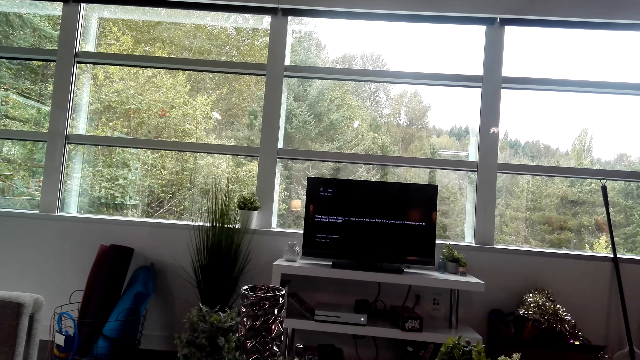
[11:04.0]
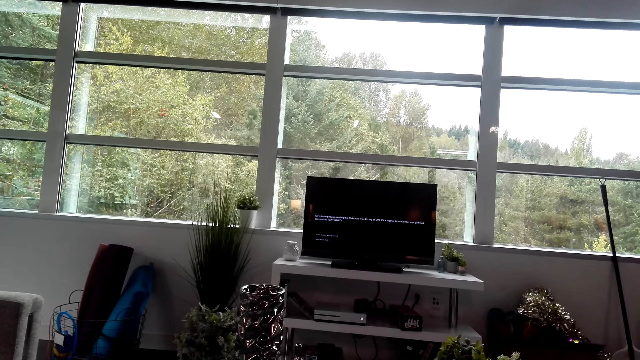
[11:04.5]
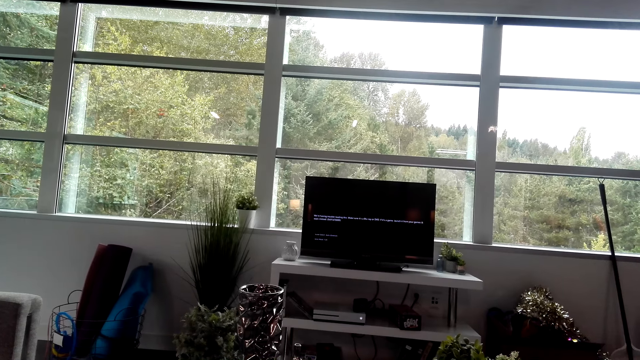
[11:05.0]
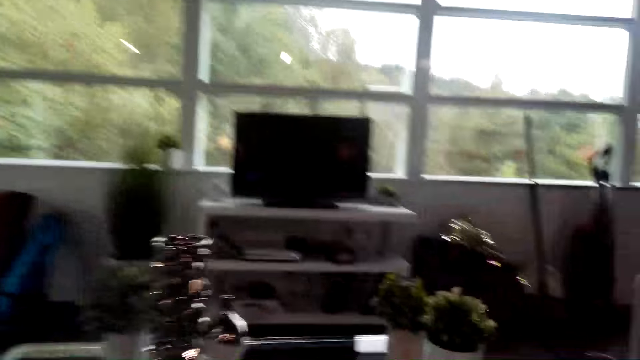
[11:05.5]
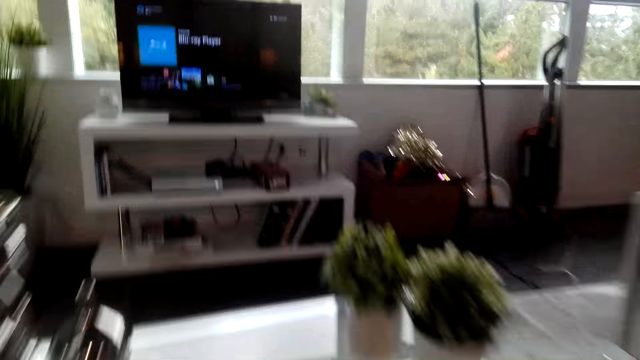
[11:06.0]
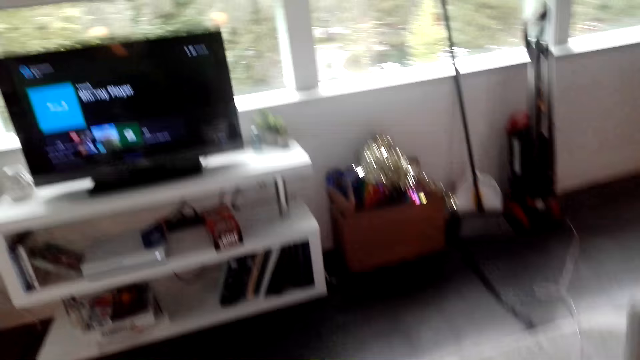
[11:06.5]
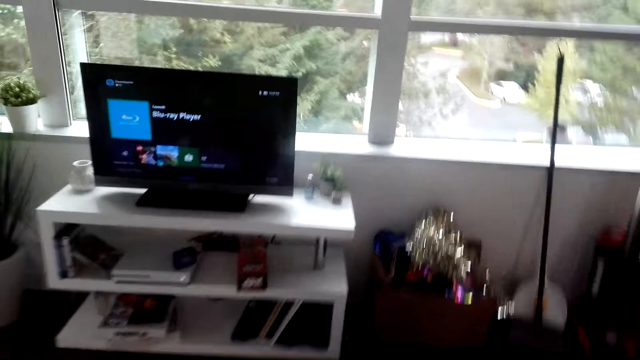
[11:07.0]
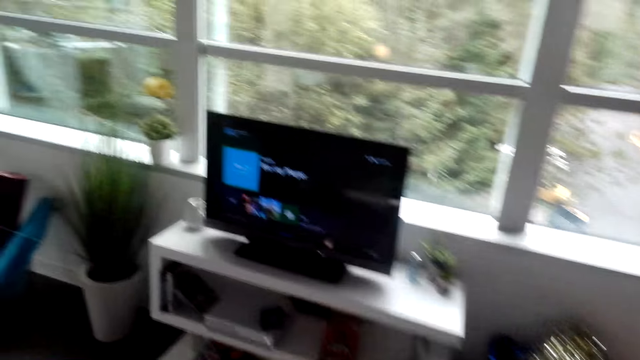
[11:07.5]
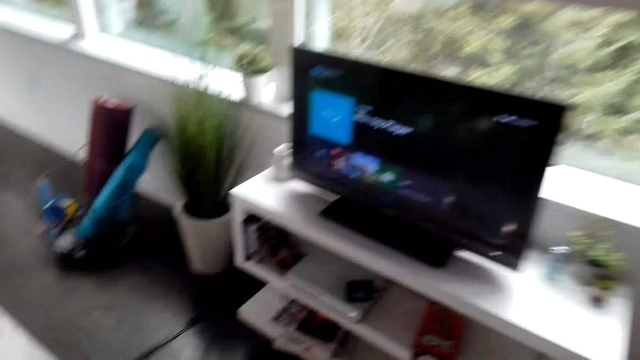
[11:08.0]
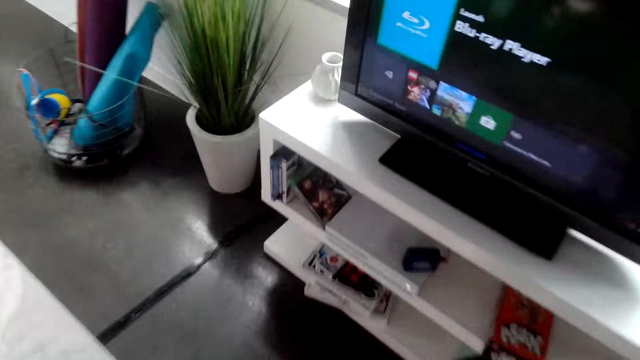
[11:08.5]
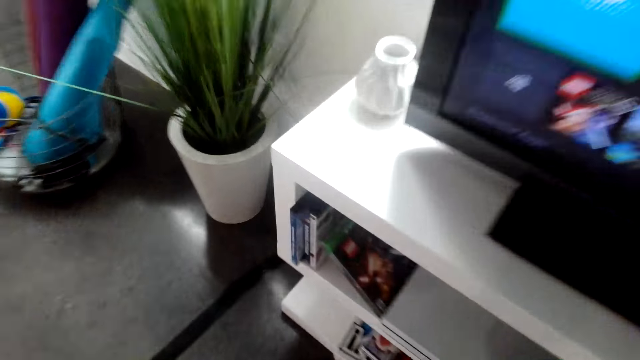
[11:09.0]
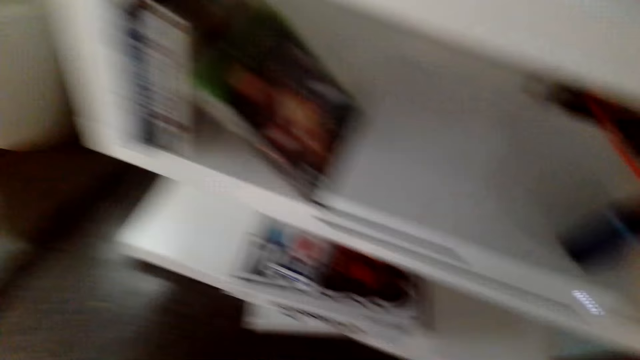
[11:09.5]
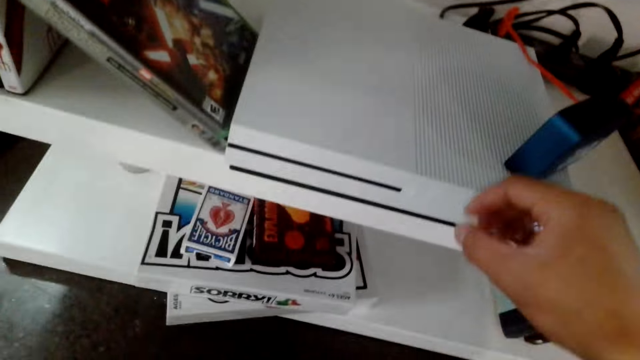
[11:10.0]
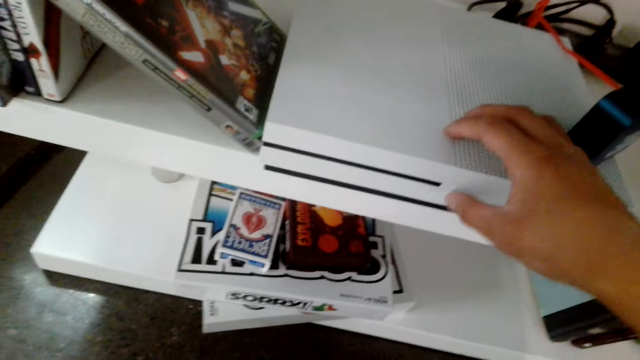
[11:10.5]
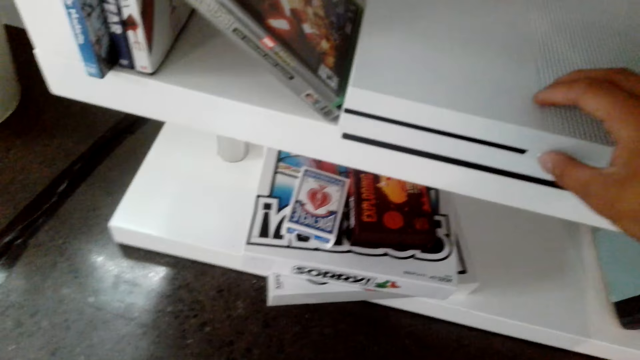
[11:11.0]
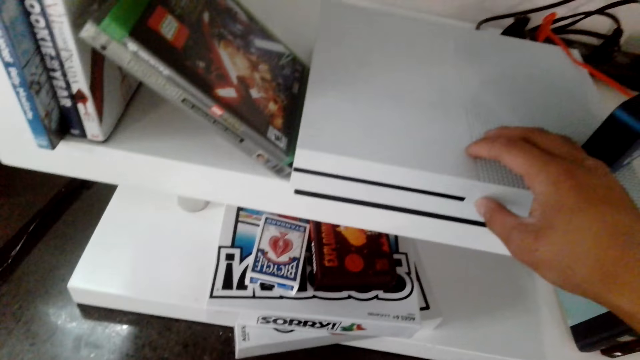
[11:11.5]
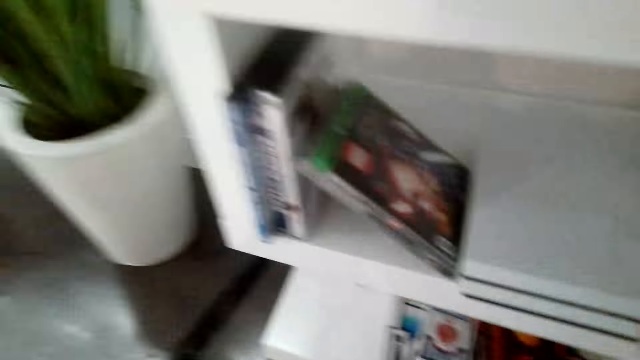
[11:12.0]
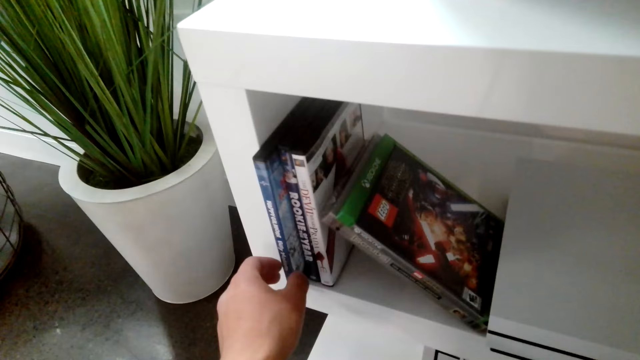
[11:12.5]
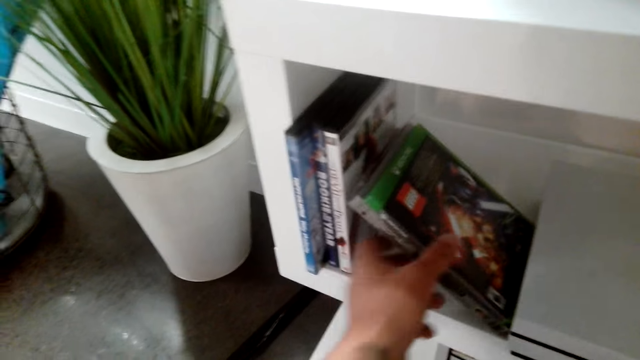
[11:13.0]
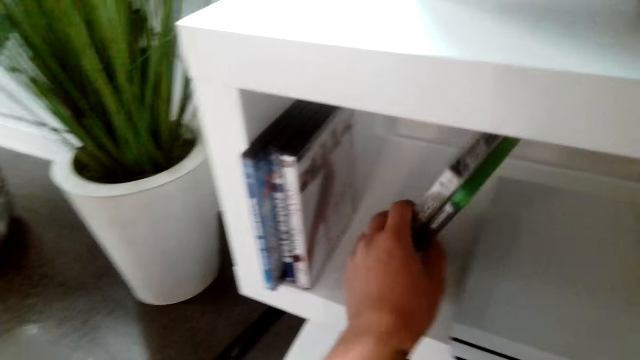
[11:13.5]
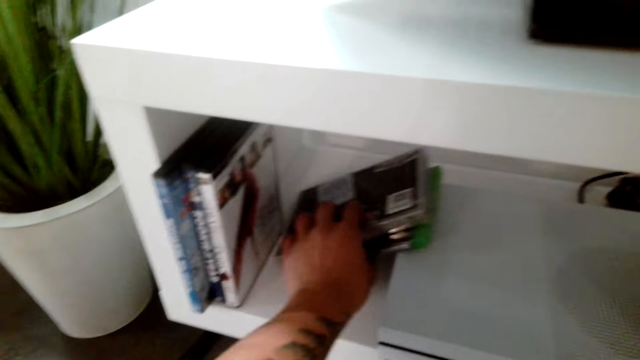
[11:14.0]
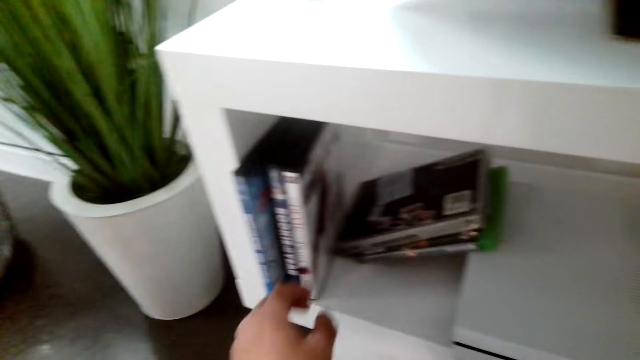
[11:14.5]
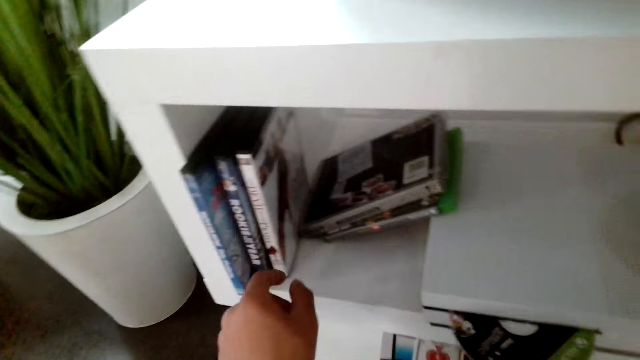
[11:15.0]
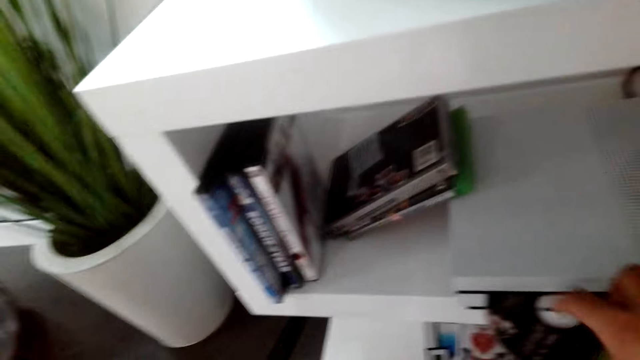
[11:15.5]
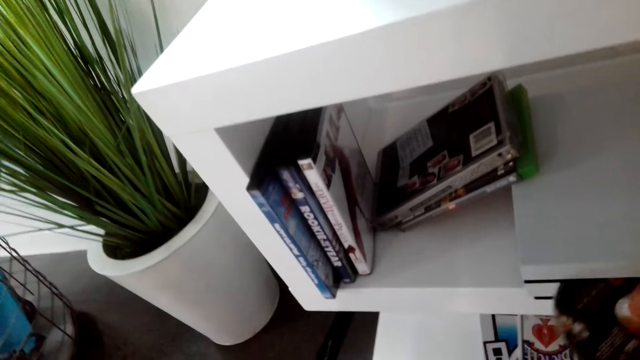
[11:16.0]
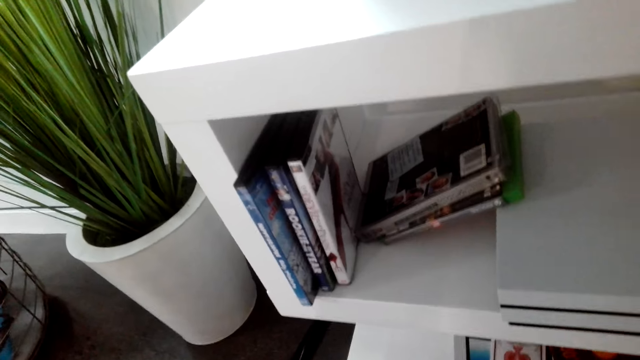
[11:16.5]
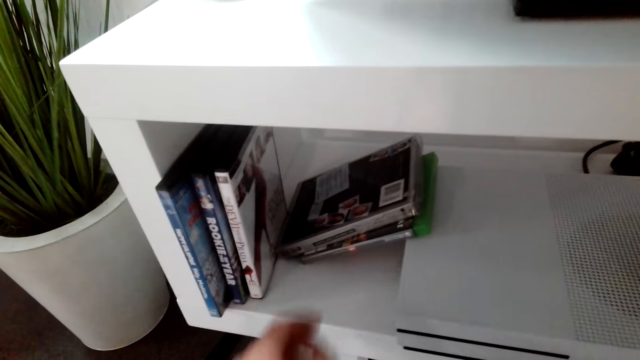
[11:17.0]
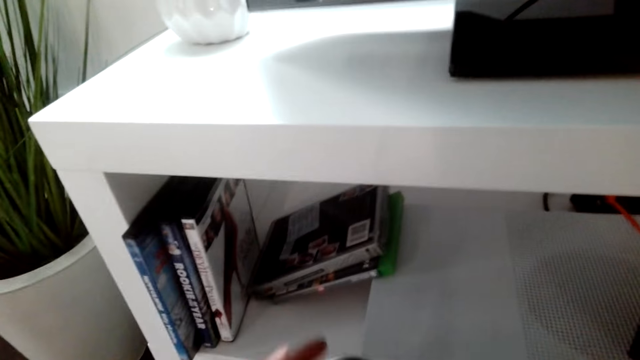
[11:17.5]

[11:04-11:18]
The camera wearer walks to the television. They press a button on the PlayStation. They turn on a machine. They arrange boxes for DVDs. They remove the disc.

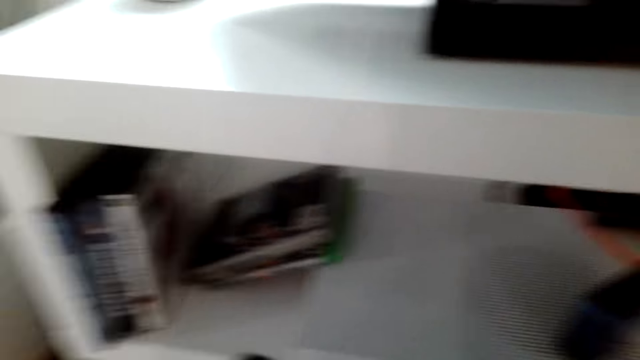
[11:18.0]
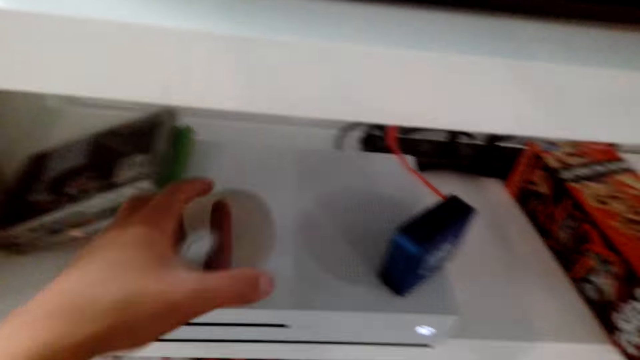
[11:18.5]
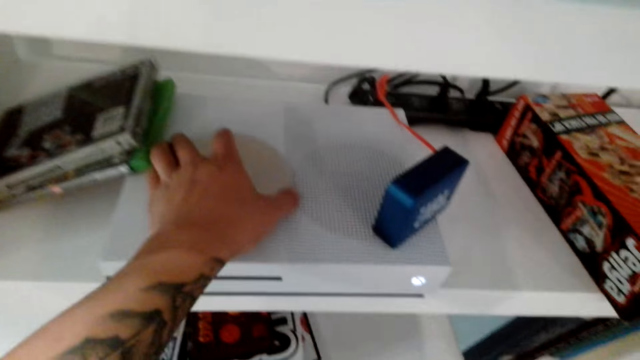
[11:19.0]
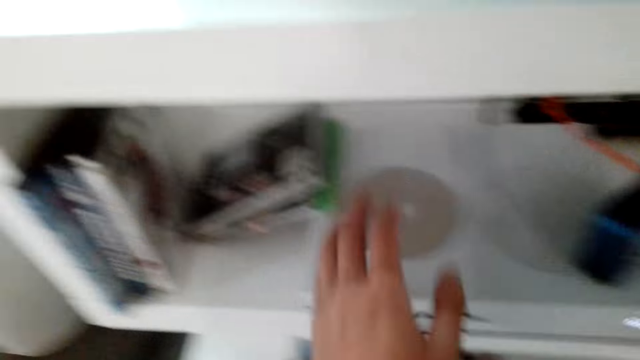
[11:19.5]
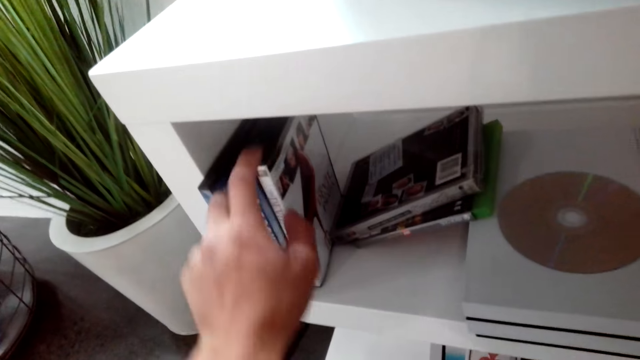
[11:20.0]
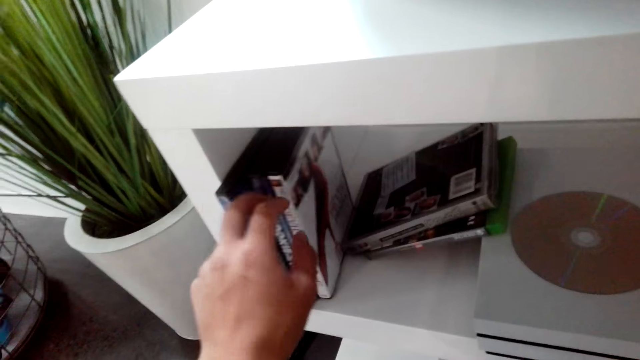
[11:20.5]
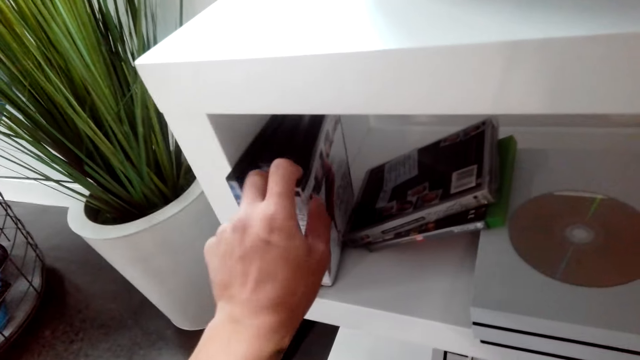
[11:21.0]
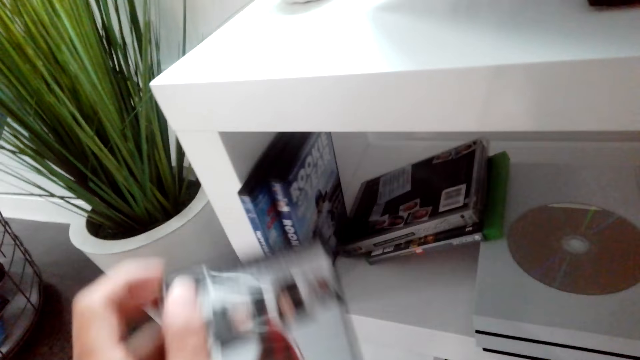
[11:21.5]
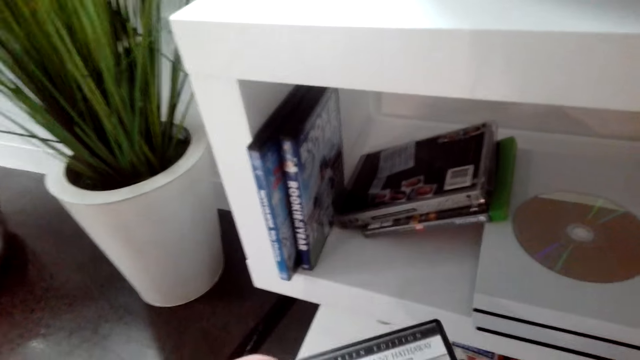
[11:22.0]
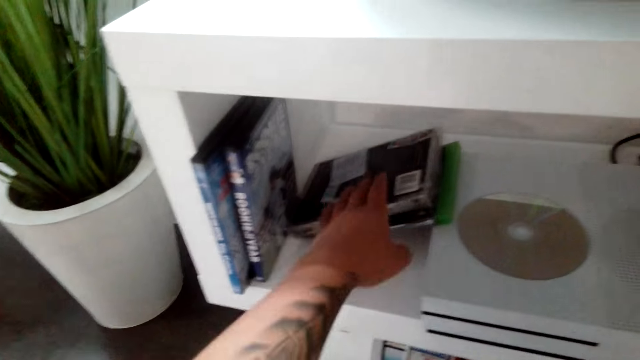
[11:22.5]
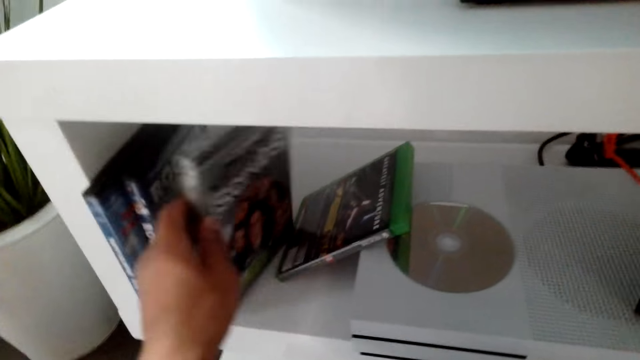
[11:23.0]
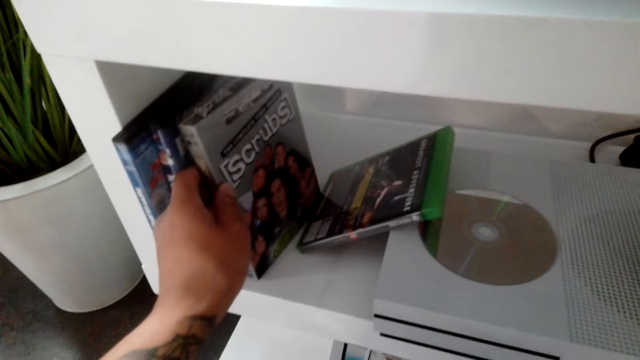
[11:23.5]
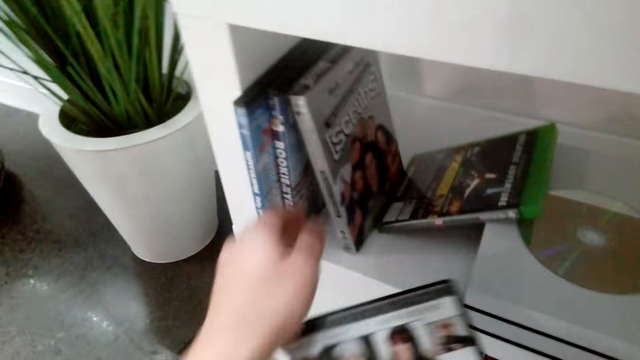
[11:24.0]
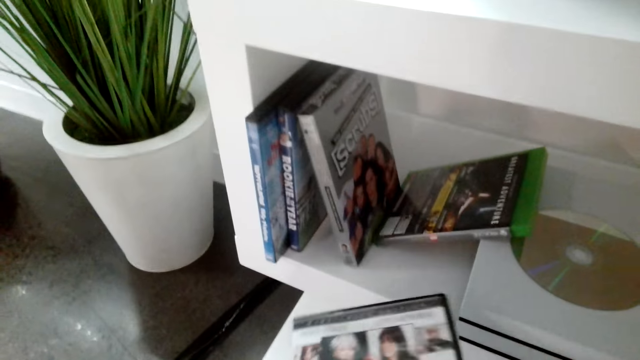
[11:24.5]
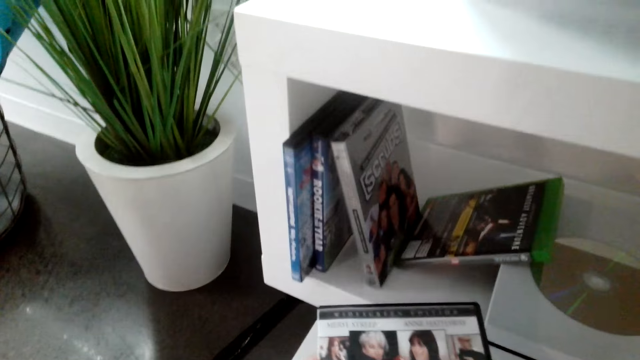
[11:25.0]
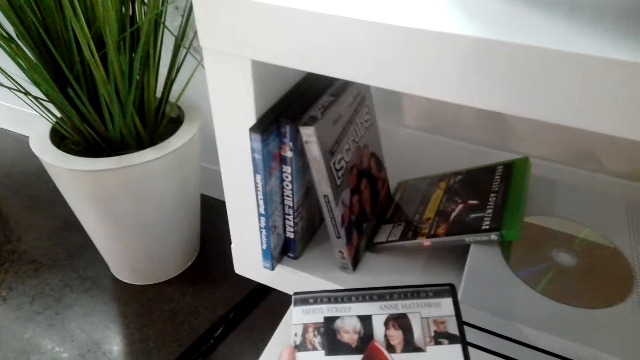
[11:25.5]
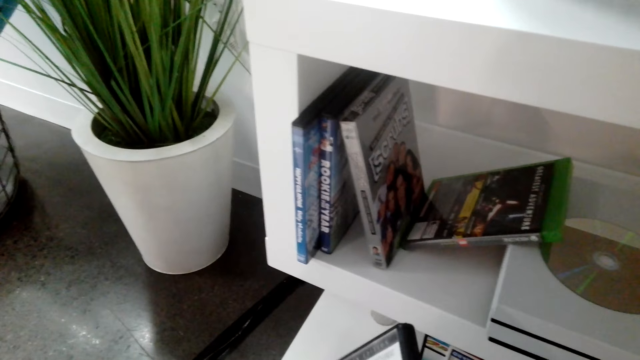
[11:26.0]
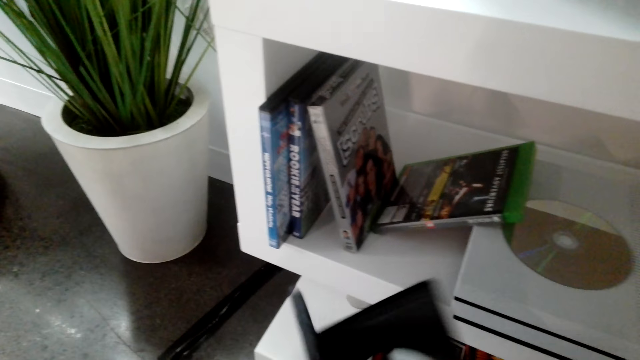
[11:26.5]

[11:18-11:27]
The camera wearer puts the disc on the PlayStation. They pick up a video game or DVD. They adjust the video game. They look at the DVD. They open the DVD.
